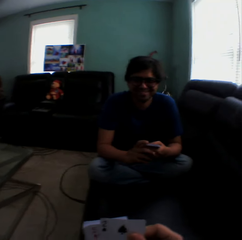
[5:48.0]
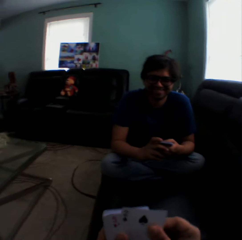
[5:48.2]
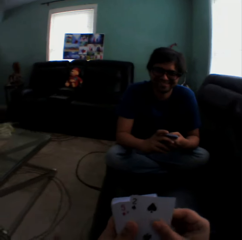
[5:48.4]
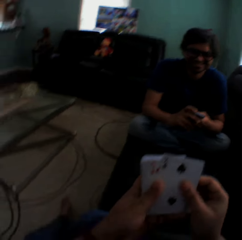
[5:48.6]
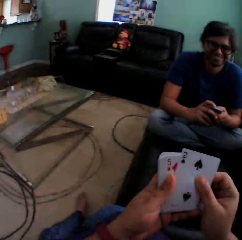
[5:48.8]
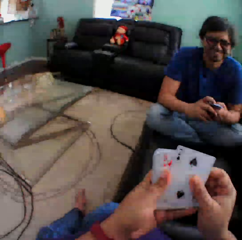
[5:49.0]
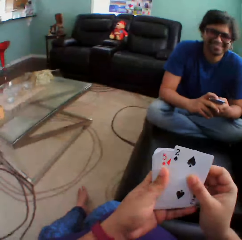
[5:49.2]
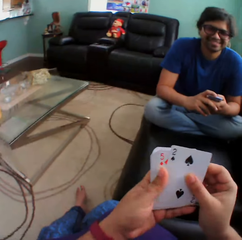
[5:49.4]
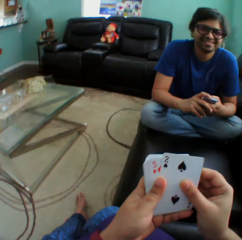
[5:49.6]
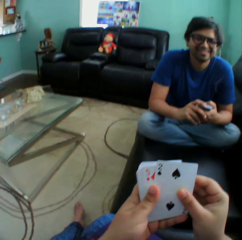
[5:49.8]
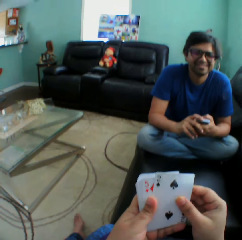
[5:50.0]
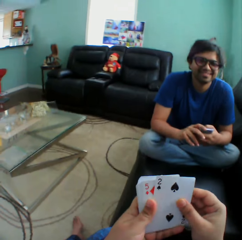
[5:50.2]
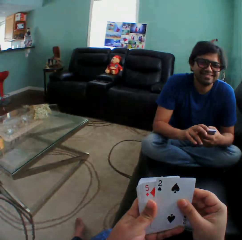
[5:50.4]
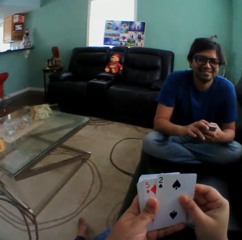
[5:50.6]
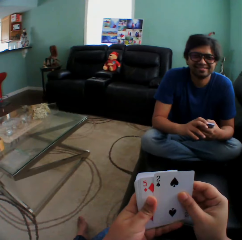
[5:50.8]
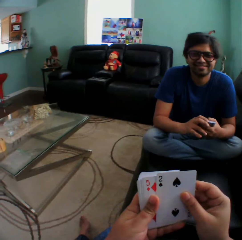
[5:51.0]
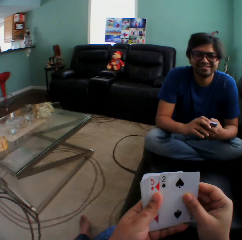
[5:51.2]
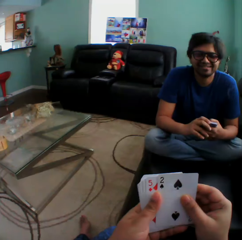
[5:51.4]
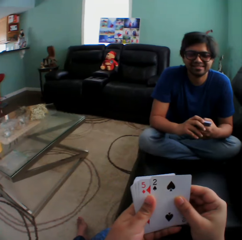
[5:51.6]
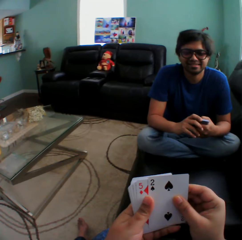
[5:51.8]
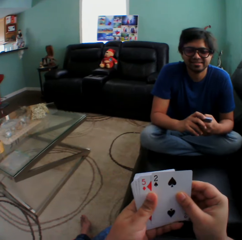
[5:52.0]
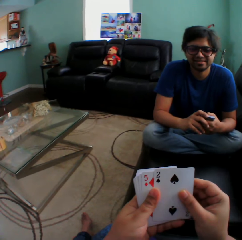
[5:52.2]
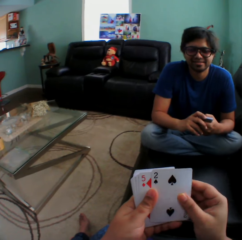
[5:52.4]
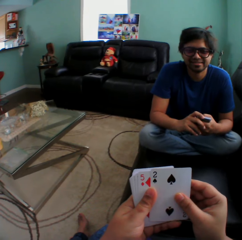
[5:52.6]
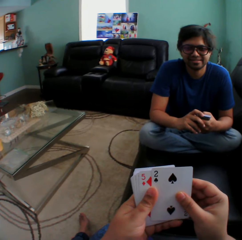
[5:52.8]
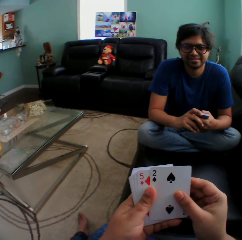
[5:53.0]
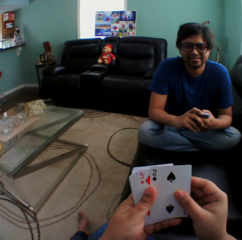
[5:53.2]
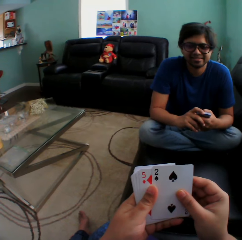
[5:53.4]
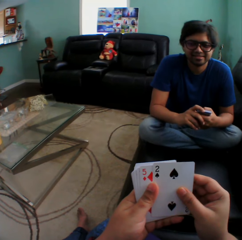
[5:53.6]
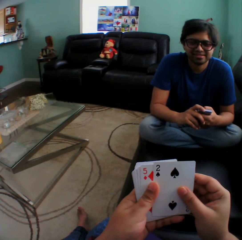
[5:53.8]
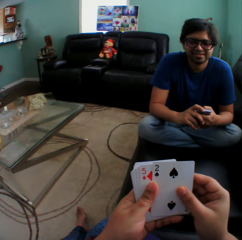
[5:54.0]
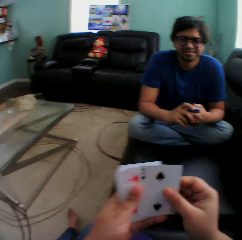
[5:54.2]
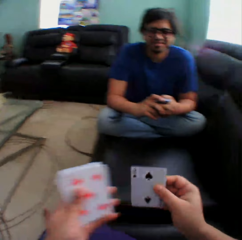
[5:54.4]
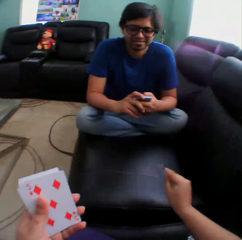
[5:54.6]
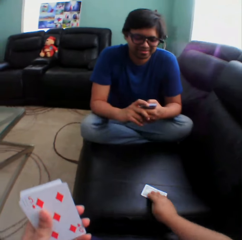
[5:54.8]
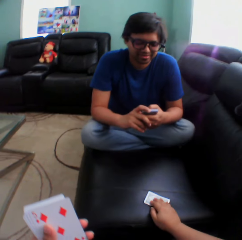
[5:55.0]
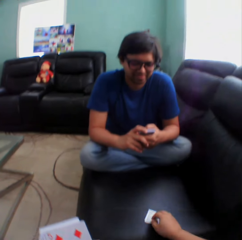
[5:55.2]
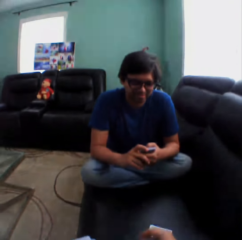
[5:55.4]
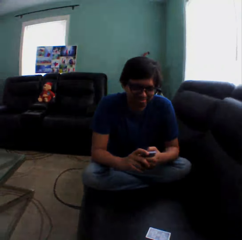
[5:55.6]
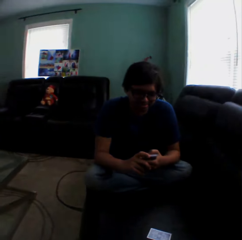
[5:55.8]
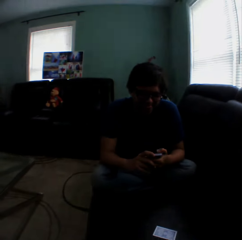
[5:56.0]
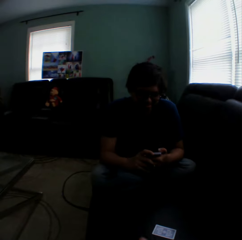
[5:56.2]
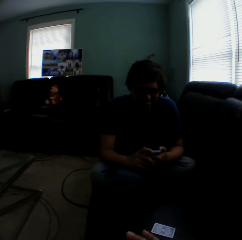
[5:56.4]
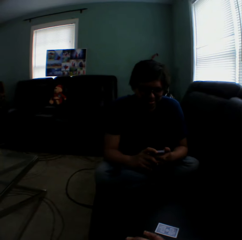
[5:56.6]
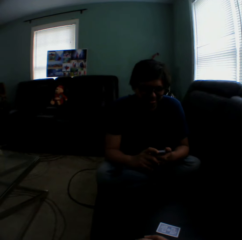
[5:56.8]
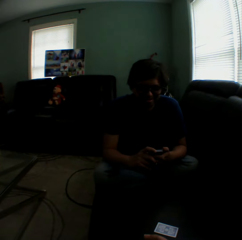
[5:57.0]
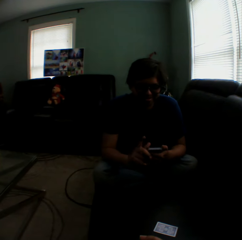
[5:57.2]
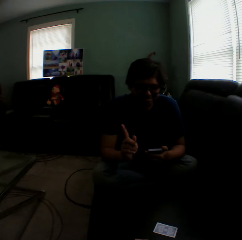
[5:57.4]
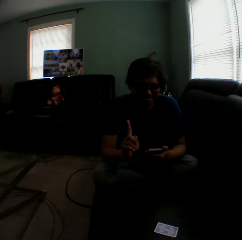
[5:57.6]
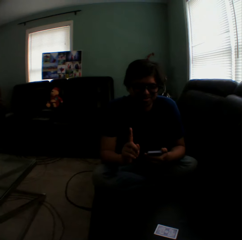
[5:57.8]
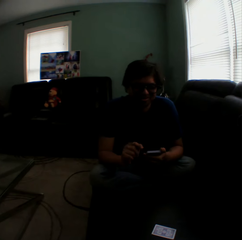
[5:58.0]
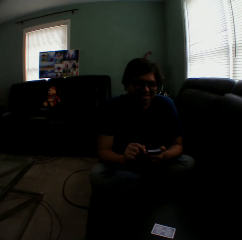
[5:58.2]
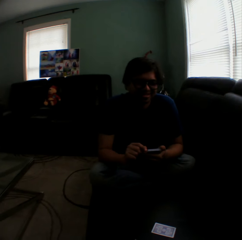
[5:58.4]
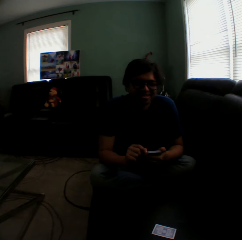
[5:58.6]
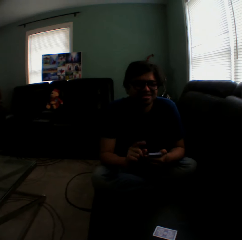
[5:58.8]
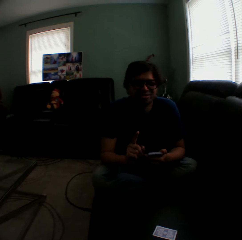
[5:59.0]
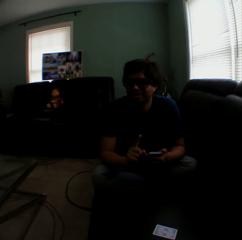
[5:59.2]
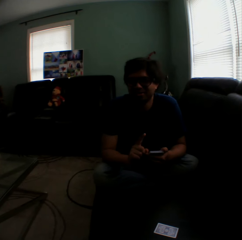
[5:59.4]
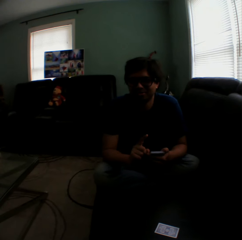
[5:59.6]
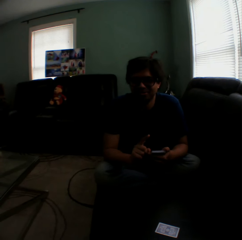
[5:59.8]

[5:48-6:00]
The camera wearer holds playing cards. A man holds playing cards. The camera wearer holds the playing cards. They put a playing card on the couch. The man holds the playing cards. The man lifts a finger.

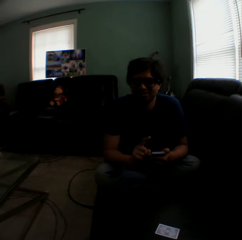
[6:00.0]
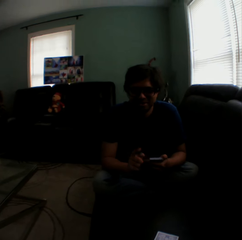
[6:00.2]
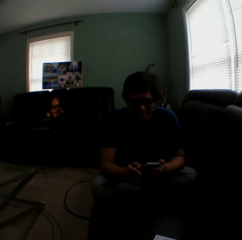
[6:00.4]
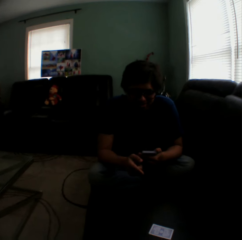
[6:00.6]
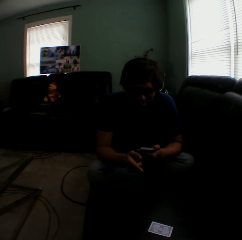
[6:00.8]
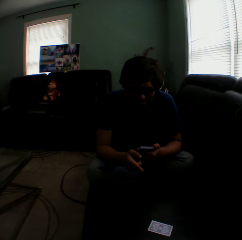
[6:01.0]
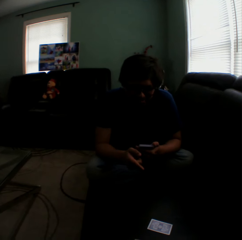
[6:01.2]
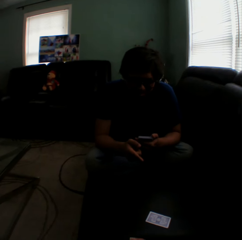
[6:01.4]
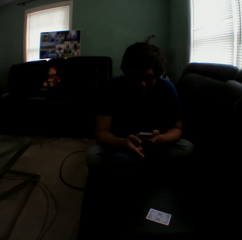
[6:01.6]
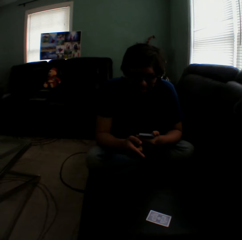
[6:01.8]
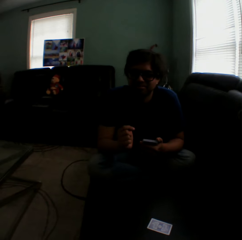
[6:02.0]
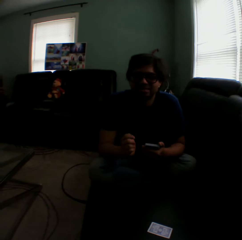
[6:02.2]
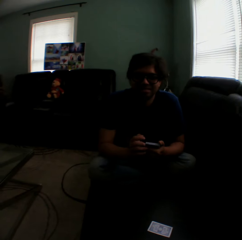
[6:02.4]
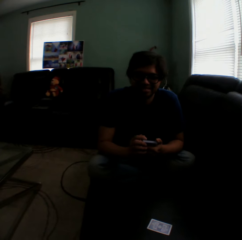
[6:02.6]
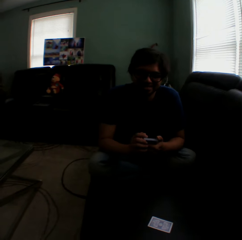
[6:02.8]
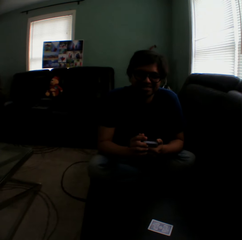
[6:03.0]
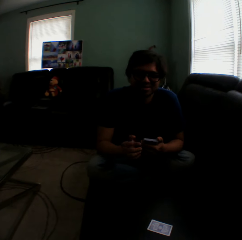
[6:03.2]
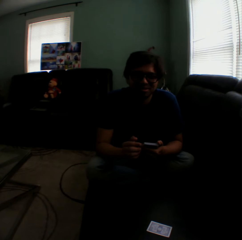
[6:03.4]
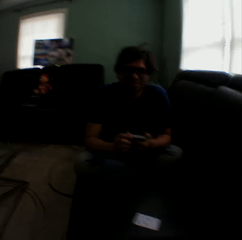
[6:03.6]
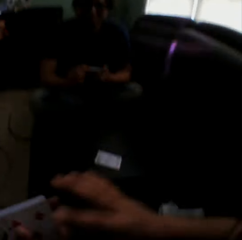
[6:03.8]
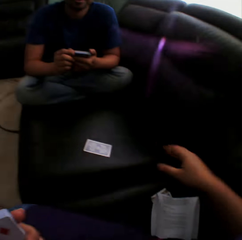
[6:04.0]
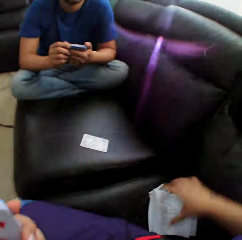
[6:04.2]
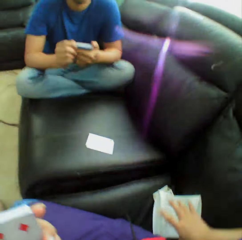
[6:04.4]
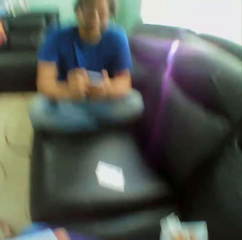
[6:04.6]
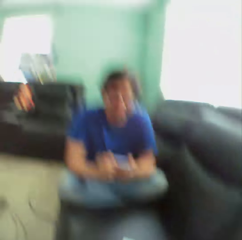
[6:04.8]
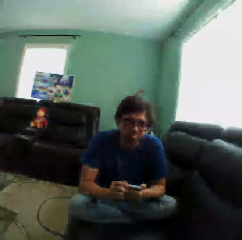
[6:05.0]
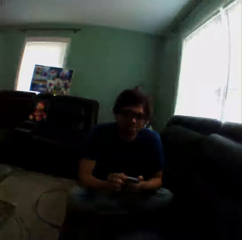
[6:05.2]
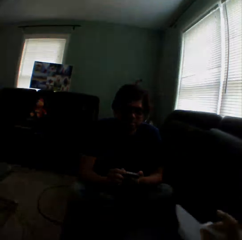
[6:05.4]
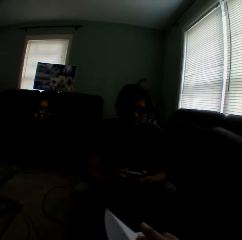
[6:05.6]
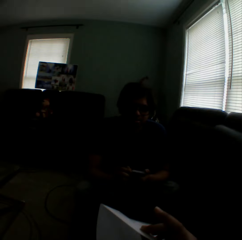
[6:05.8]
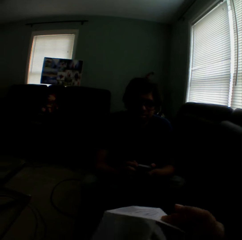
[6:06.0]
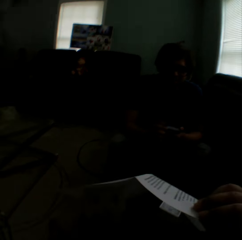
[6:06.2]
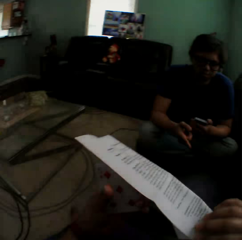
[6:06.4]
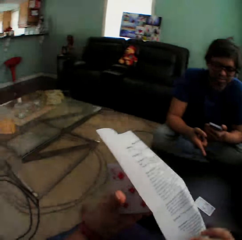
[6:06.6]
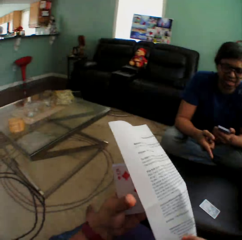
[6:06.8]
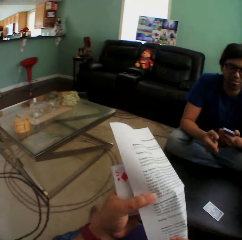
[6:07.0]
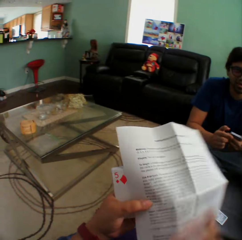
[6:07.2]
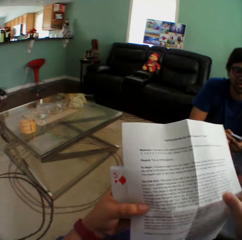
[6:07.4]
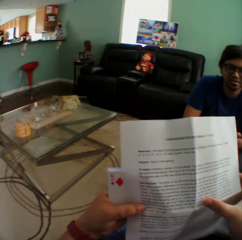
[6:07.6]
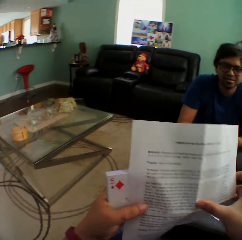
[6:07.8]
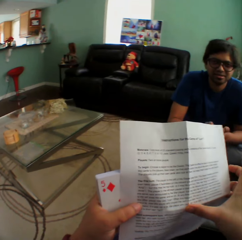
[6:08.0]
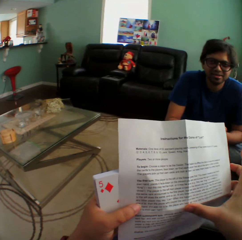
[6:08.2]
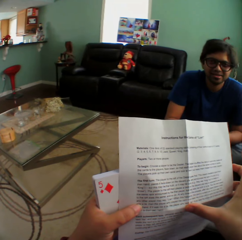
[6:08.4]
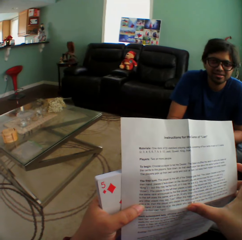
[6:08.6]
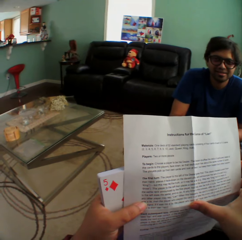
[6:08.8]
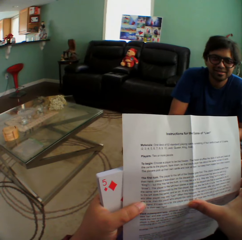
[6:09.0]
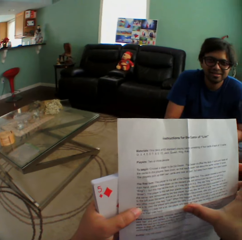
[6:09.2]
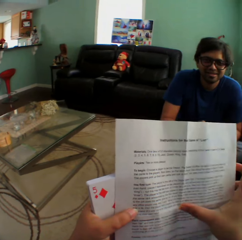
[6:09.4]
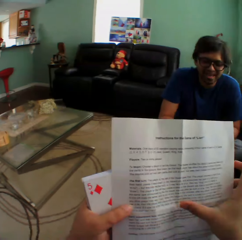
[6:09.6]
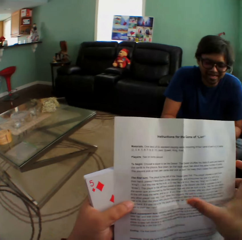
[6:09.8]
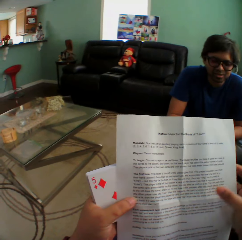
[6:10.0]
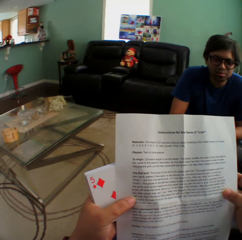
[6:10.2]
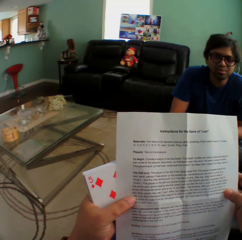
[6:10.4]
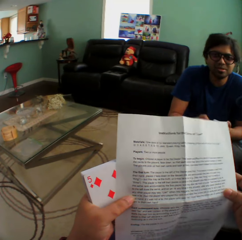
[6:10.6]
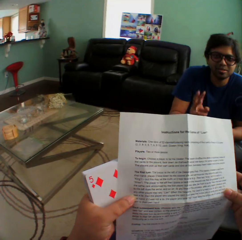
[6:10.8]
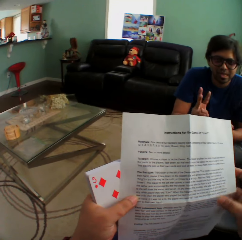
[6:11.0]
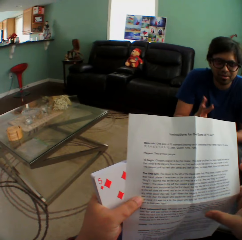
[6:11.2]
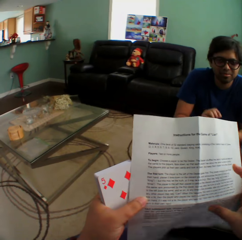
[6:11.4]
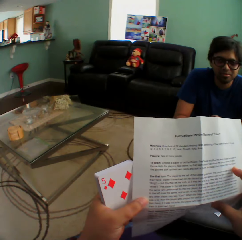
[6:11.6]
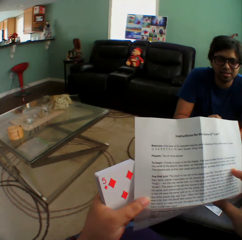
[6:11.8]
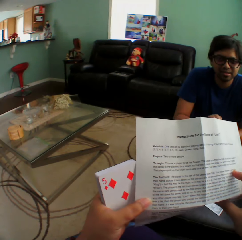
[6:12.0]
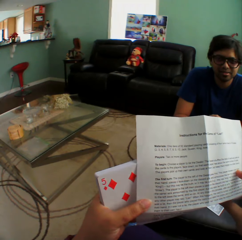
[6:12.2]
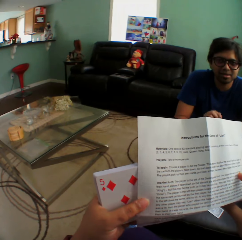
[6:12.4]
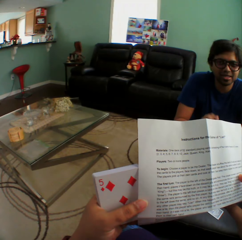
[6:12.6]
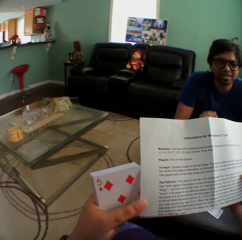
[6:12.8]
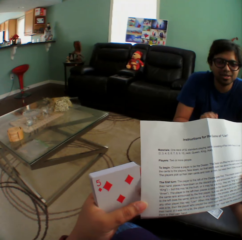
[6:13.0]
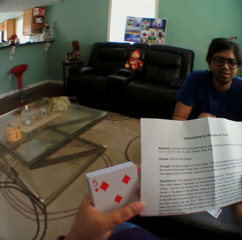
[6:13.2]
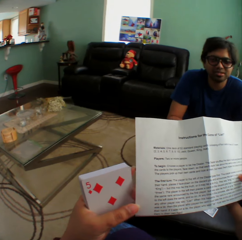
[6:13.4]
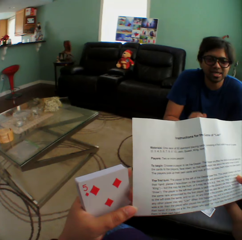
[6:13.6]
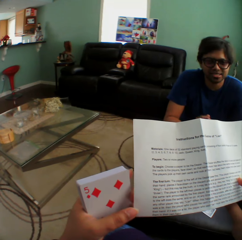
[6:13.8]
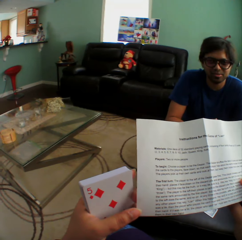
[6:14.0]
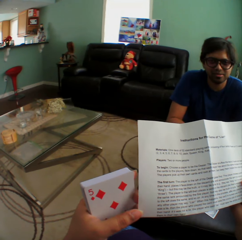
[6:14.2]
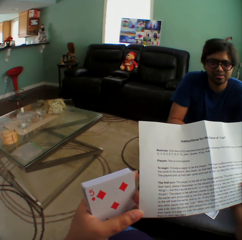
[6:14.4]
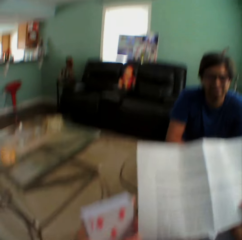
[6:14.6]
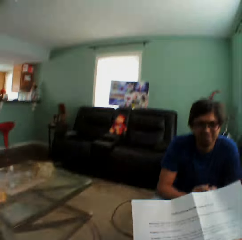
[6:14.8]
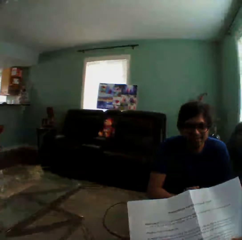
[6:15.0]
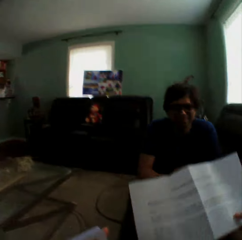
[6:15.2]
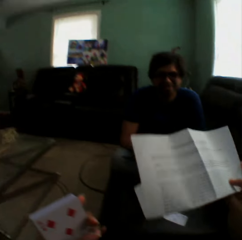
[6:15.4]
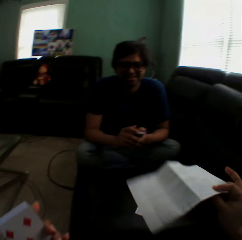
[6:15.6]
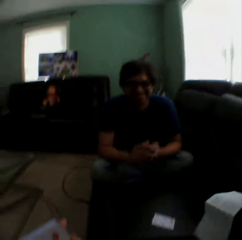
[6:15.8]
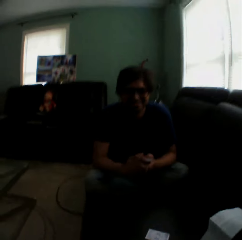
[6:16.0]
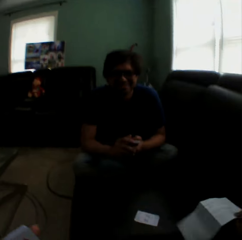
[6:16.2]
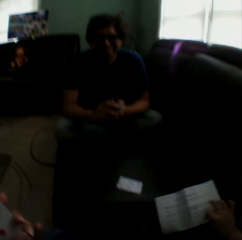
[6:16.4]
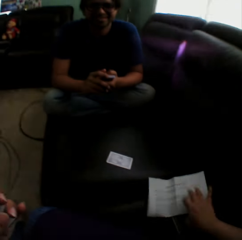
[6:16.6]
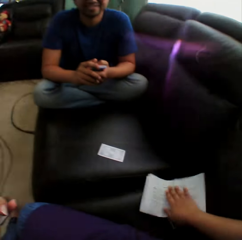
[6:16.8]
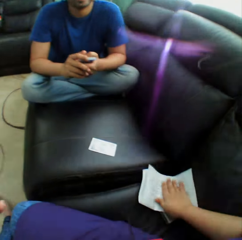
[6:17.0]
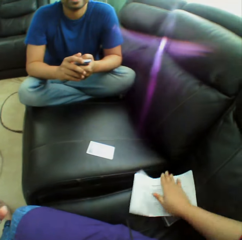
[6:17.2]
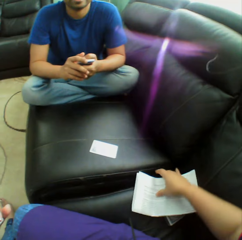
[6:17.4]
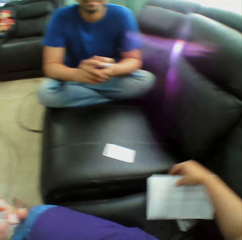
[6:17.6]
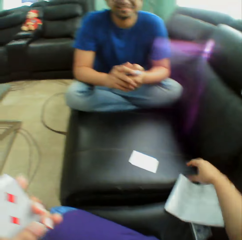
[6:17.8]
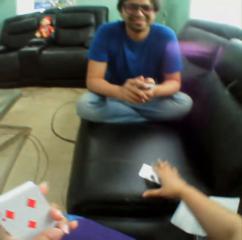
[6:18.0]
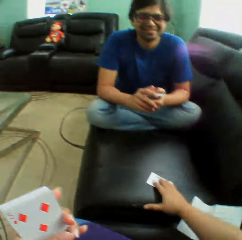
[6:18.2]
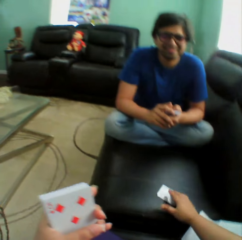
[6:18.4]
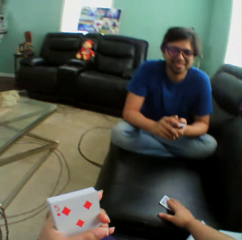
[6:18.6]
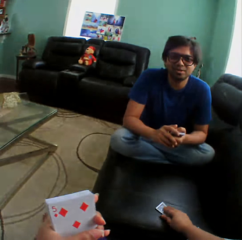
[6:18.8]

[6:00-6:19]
The camera wearer turns to the side. A man points at a card on a couch. The man holds playing cards. The camera wearer turns to the side. They pick up a paper on the couch, unfold the paper, and hold the paper. The man points at the card on the couch. The camera wearer reads on the paper. The man lifts fingers. The camera wearer turns to the side. They put the paper on the couch.
